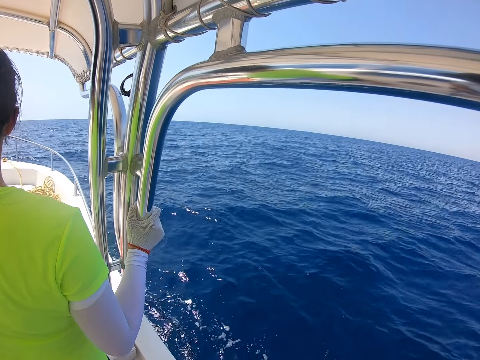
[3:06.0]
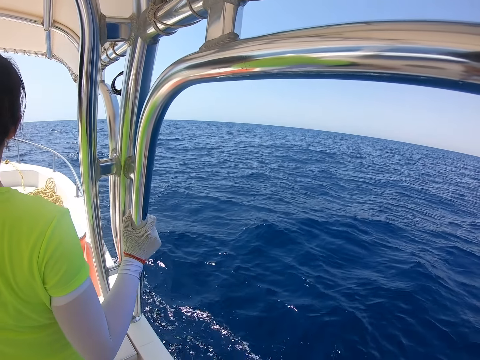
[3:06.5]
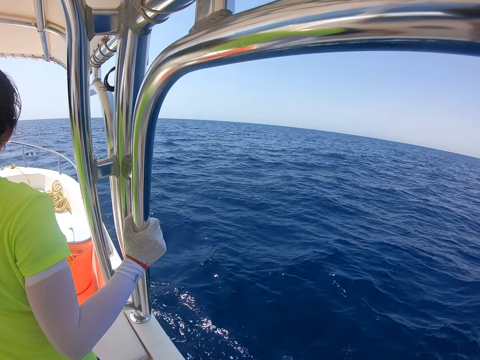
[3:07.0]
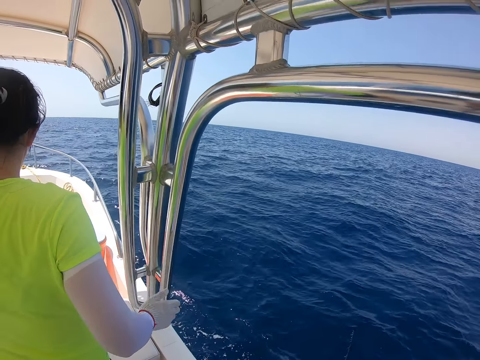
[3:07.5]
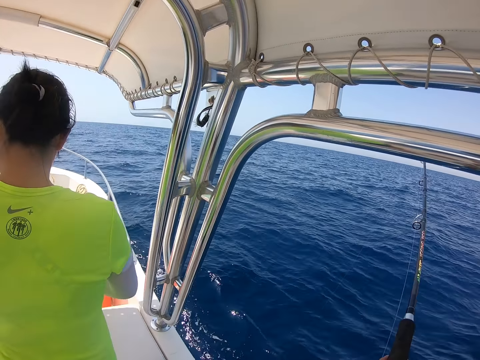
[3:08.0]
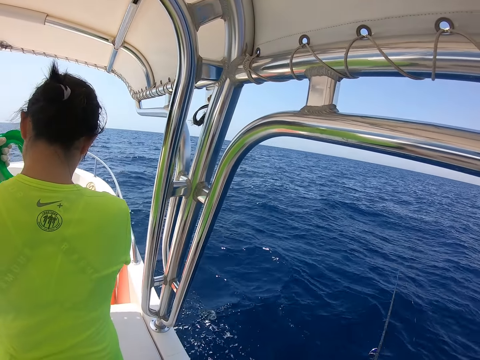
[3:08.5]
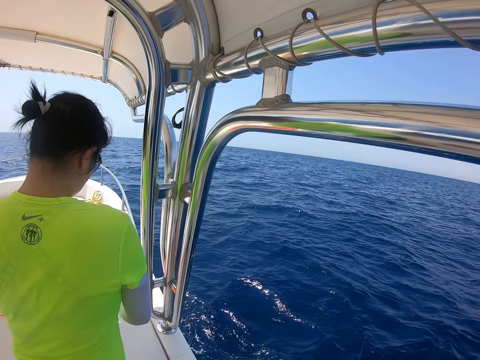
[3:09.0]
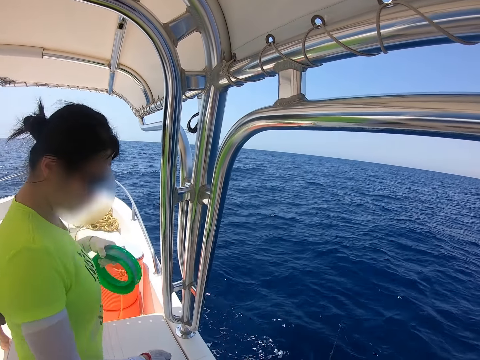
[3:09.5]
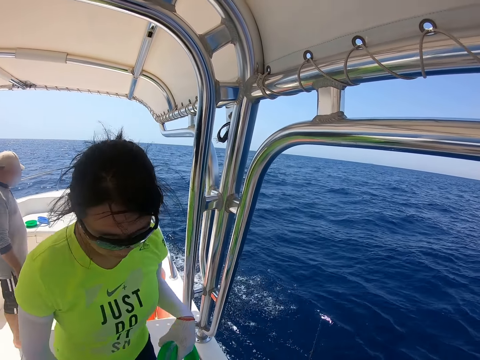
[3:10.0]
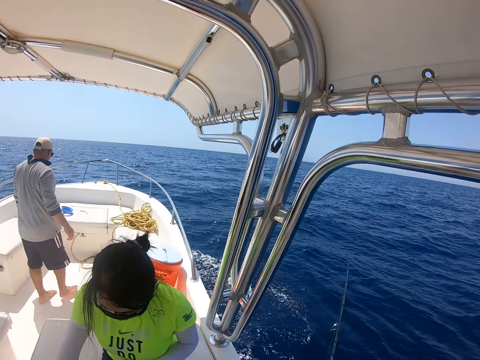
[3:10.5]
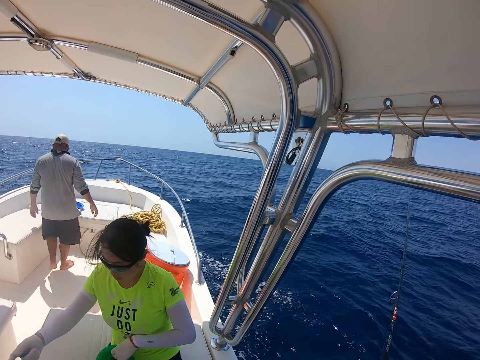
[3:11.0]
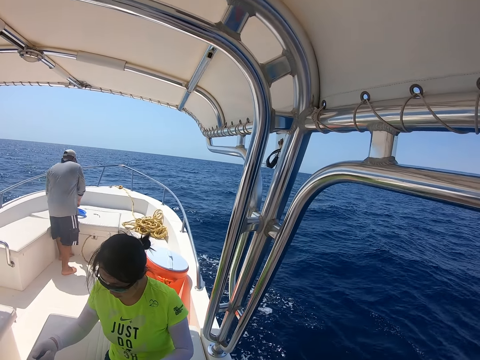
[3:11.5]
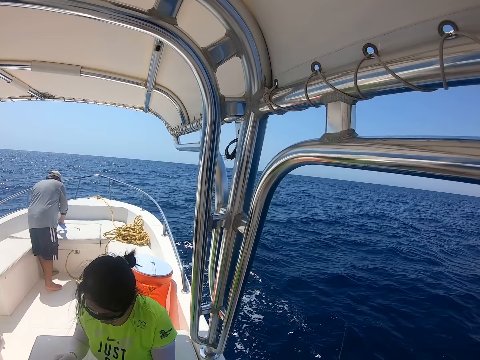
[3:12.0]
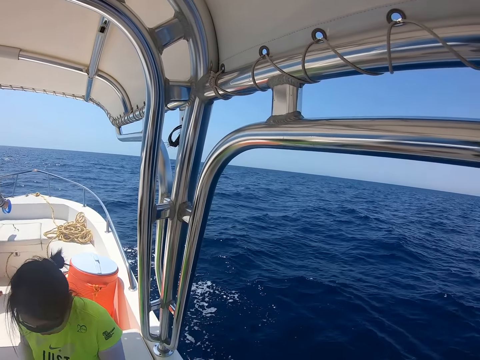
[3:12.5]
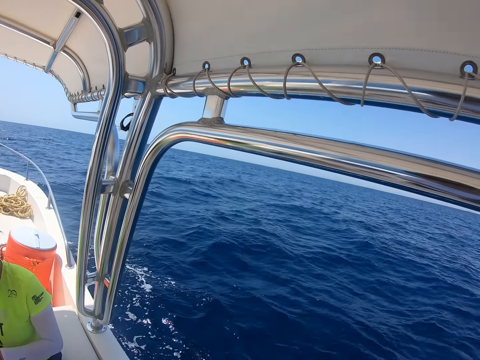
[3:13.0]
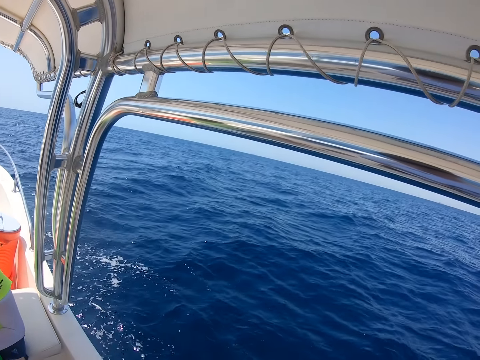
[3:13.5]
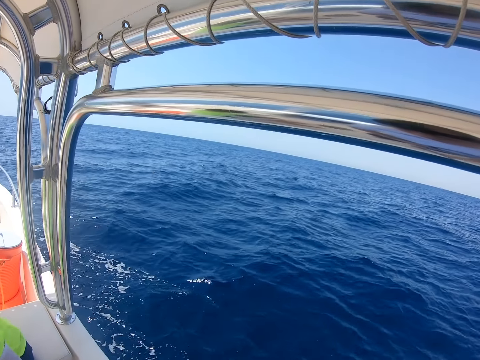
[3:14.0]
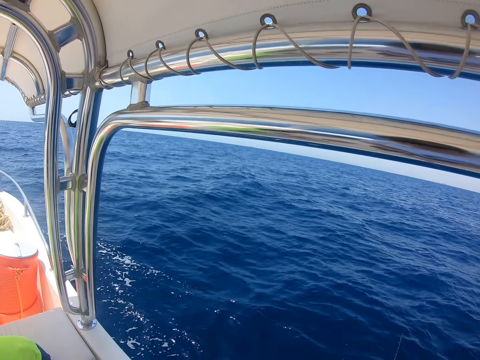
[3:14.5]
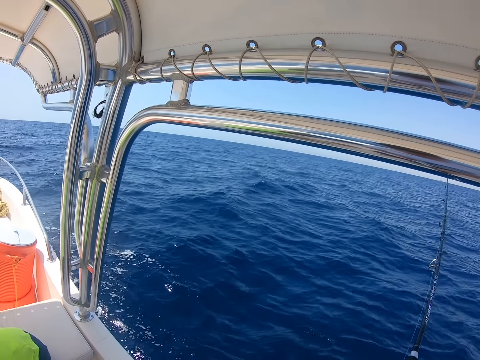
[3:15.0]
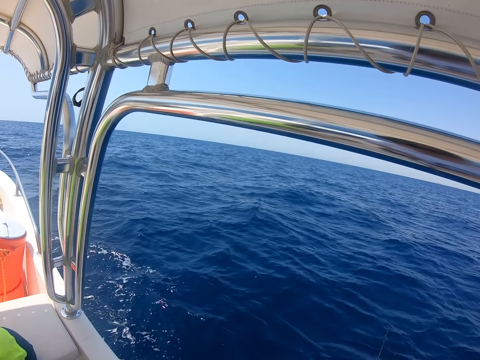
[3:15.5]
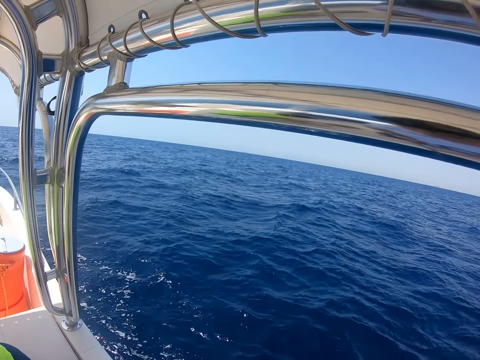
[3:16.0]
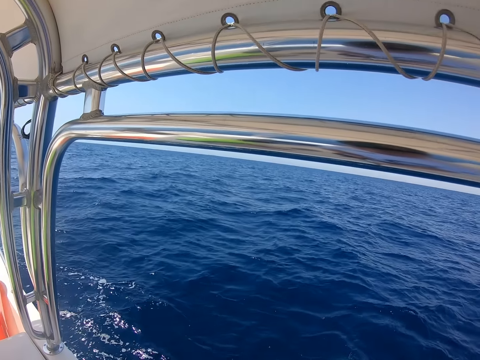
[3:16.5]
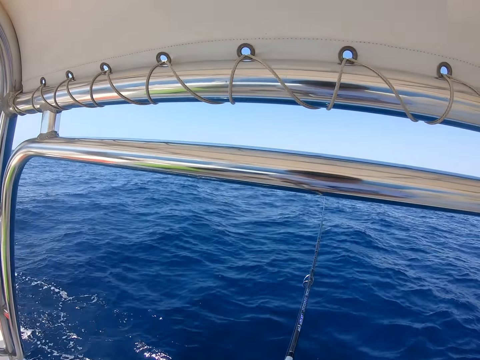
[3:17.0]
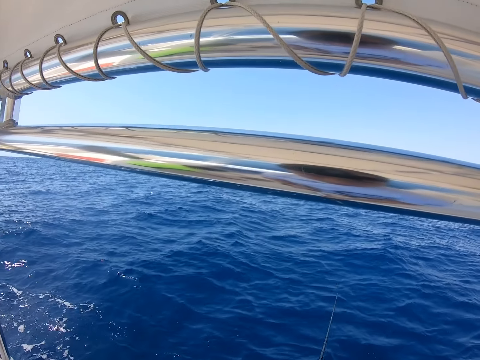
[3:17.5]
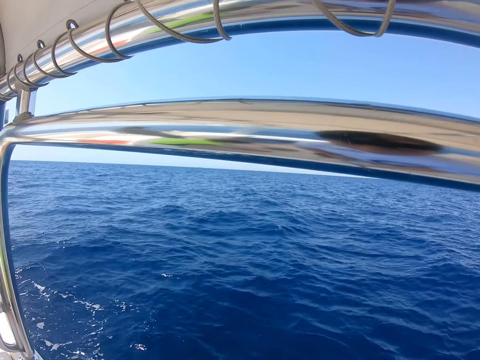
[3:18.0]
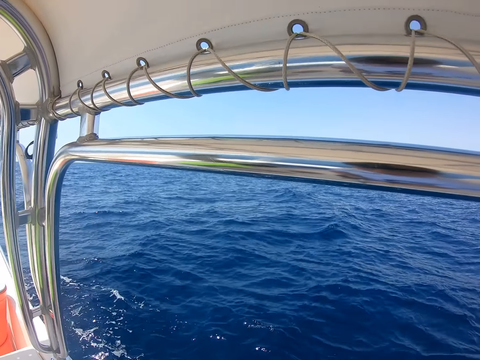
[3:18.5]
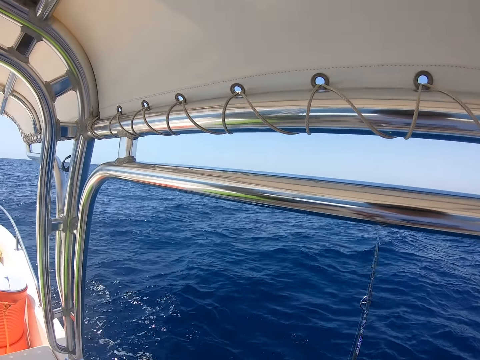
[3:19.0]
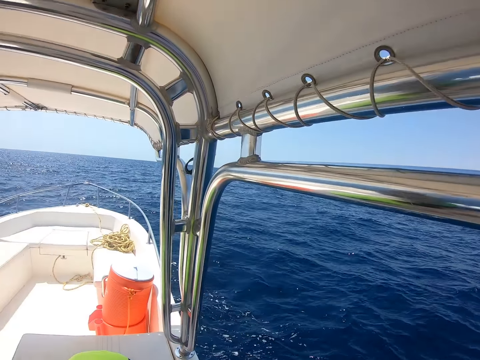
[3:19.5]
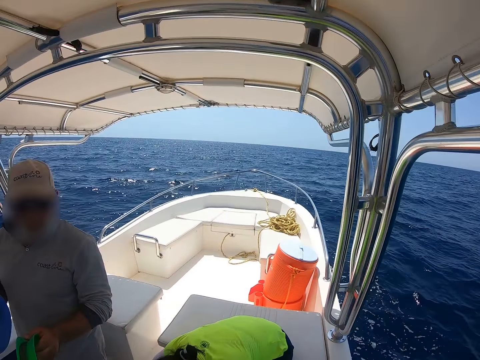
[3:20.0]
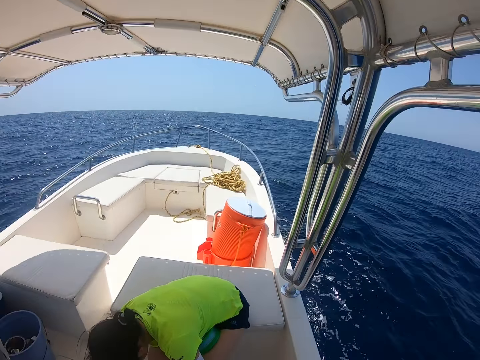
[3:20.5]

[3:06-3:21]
A man hands the string to another man. The first man picks up the string.

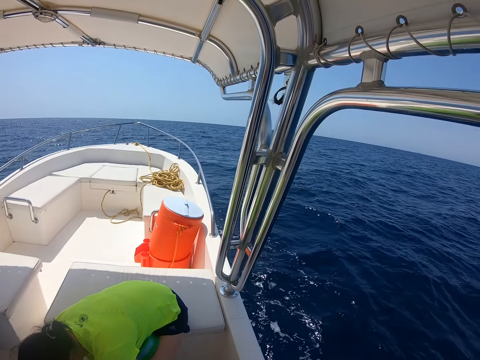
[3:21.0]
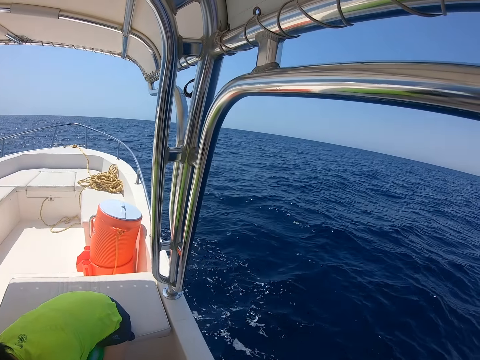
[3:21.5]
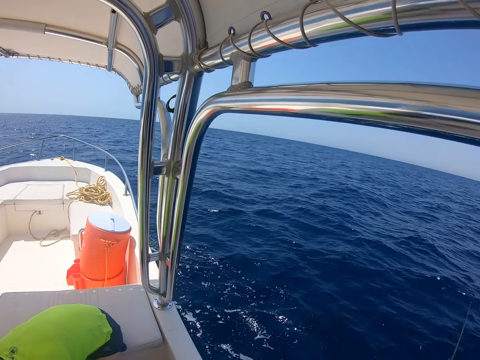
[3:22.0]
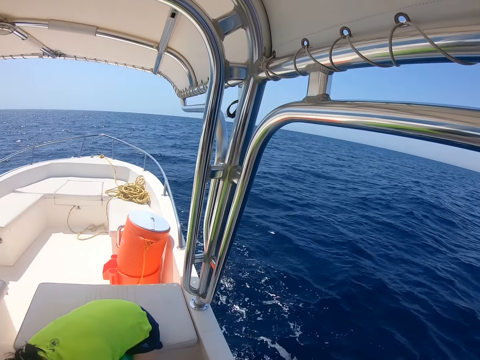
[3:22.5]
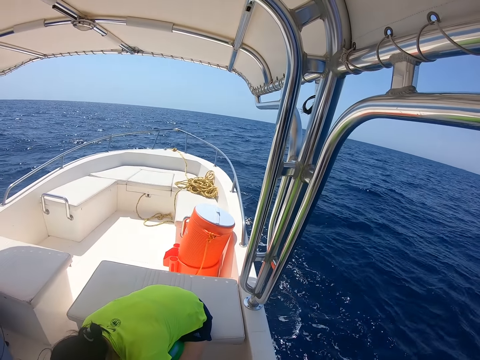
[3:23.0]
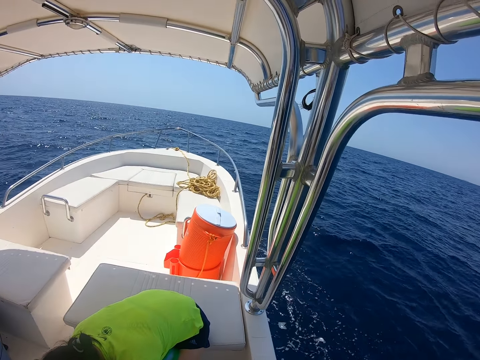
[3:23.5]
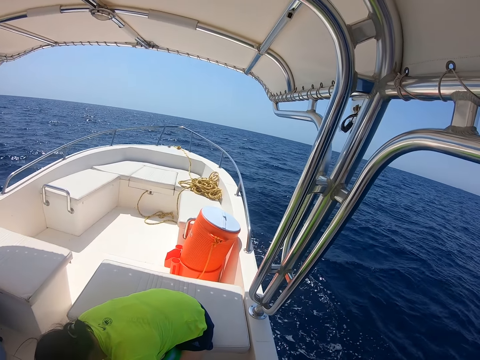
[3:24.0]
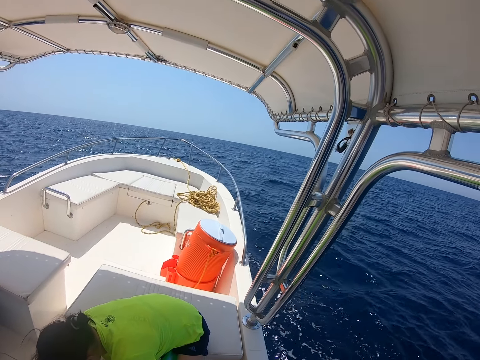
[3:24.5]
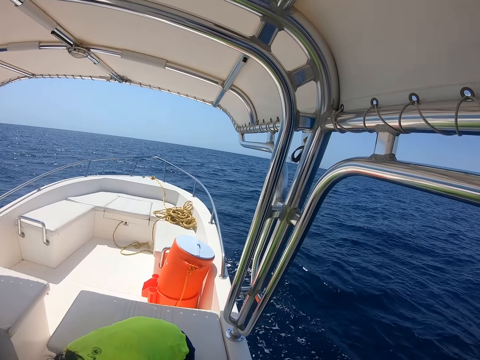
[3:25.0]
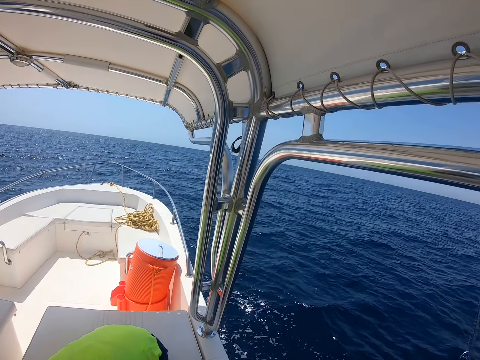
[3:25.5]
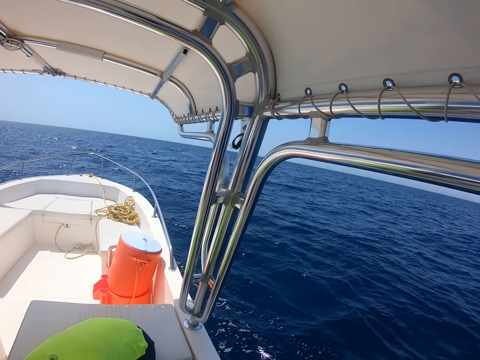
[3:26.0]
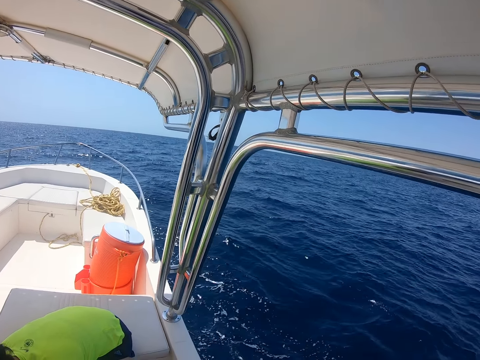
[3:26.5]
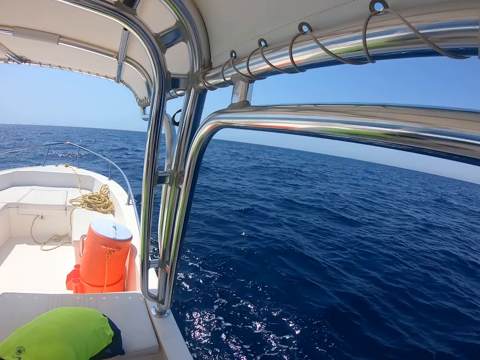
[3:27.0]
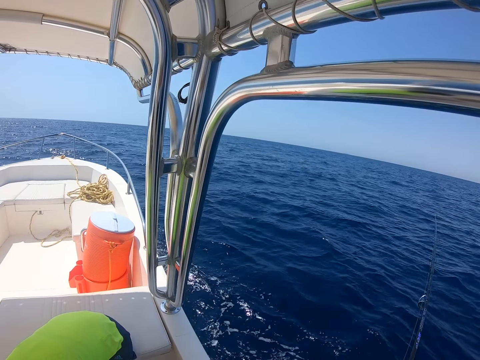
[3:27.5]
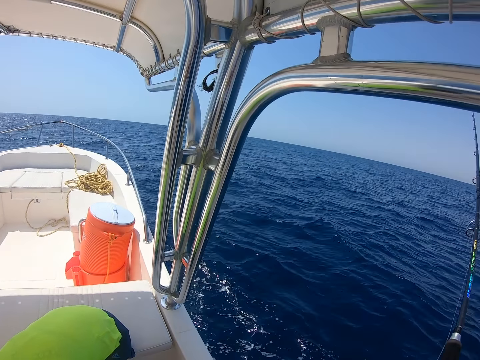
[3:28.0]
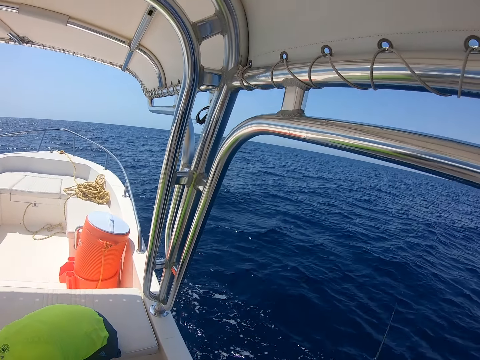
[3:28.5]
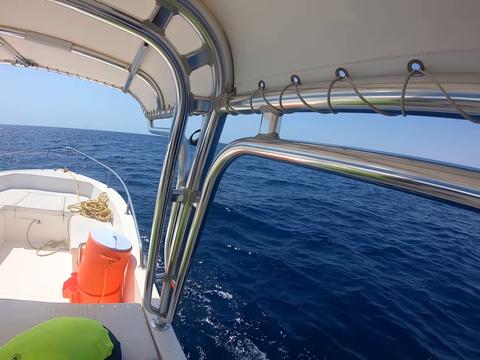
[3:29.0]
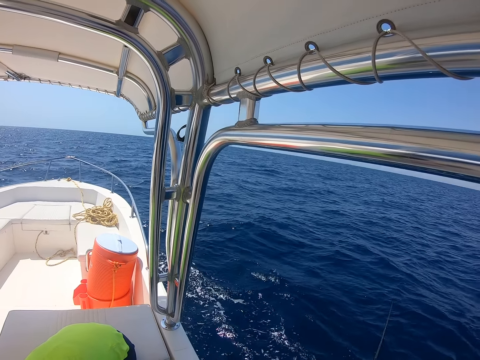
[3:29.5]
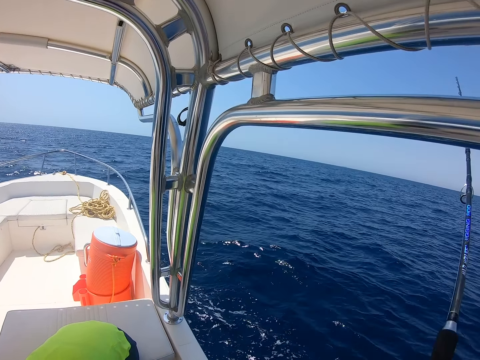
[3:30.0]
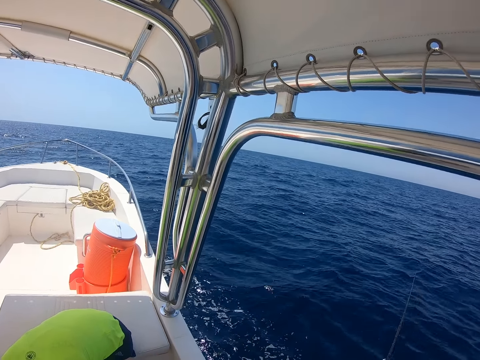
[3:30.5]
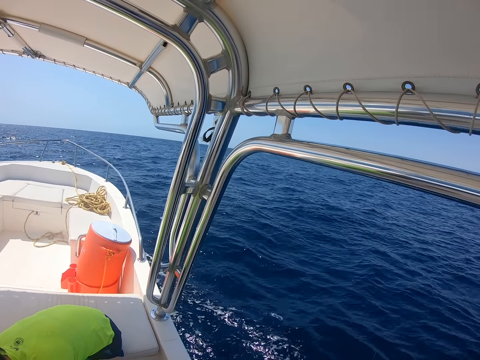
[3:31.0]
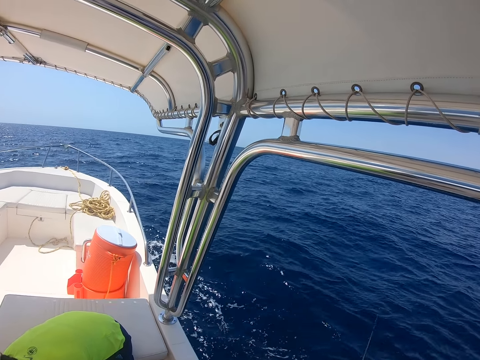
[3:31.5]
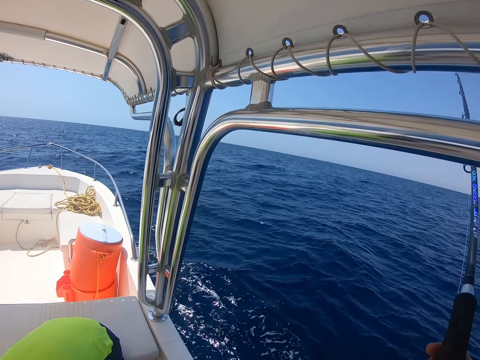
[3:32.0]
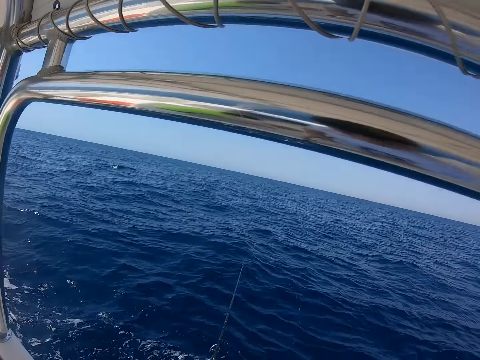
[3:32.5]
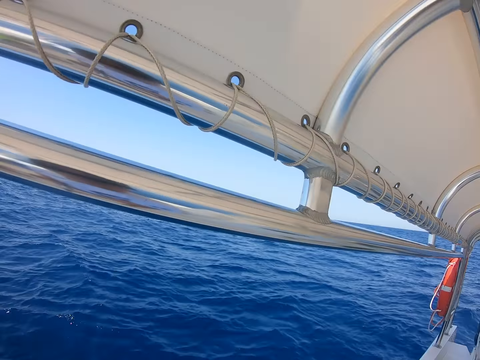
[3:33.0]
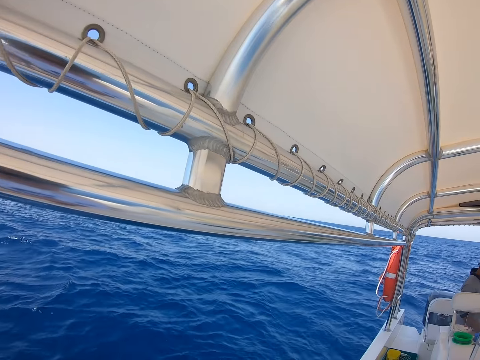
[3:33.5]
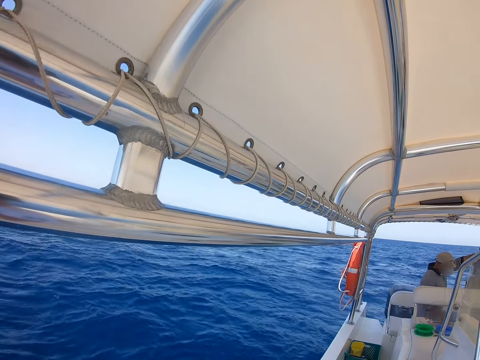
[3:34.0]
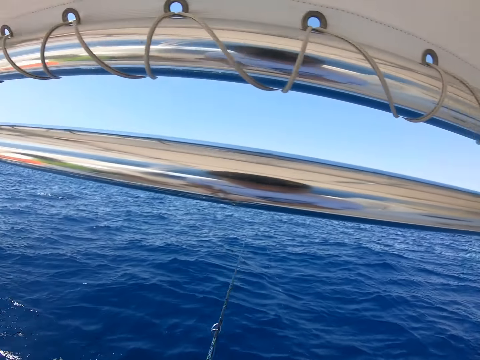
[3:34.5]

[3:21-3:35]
The camera wearer moves around with a boat in the ocean. They fish in the ocean with a fishing rod.
